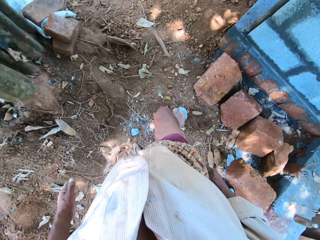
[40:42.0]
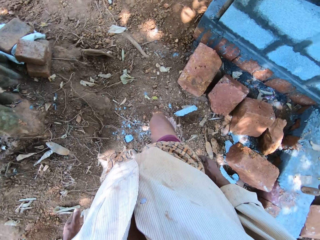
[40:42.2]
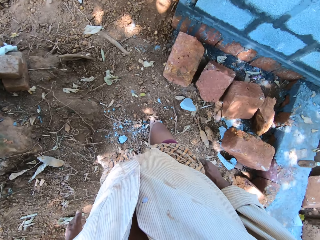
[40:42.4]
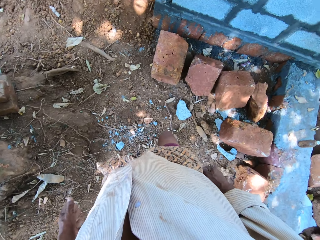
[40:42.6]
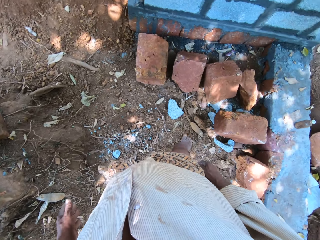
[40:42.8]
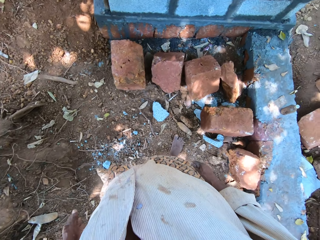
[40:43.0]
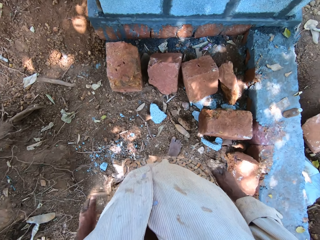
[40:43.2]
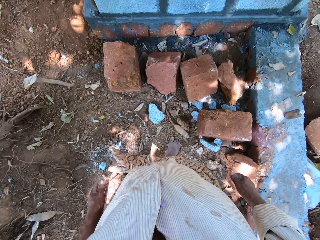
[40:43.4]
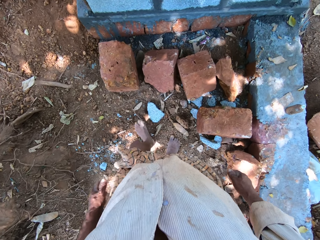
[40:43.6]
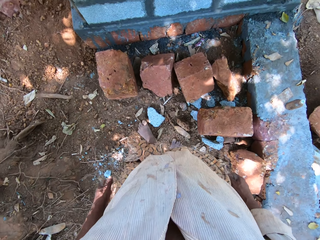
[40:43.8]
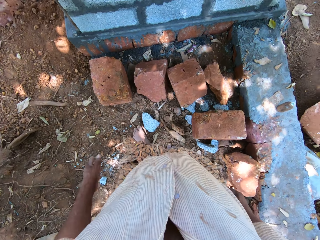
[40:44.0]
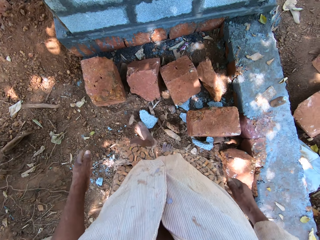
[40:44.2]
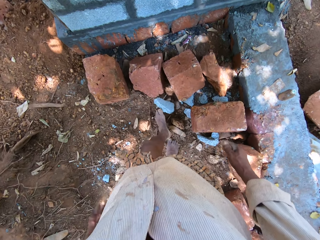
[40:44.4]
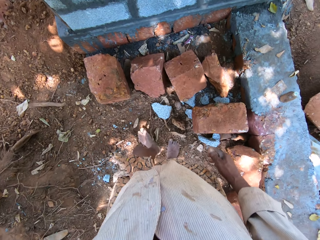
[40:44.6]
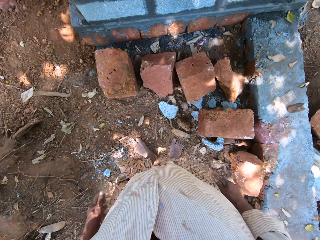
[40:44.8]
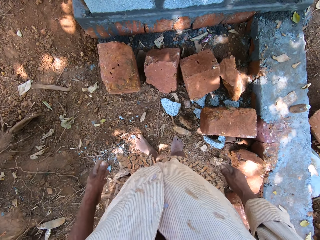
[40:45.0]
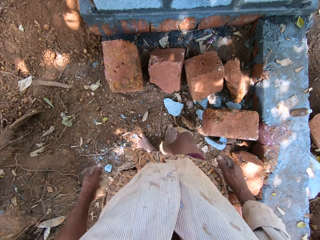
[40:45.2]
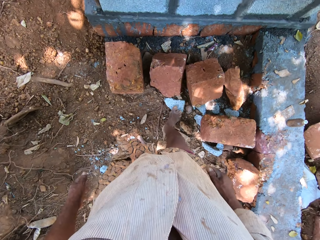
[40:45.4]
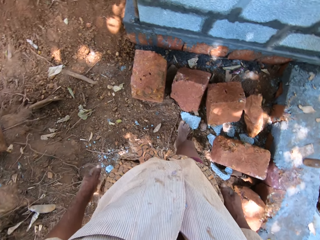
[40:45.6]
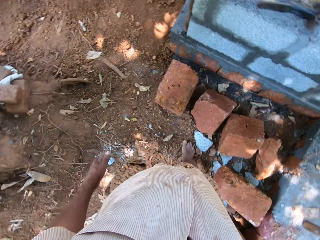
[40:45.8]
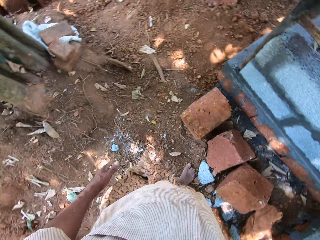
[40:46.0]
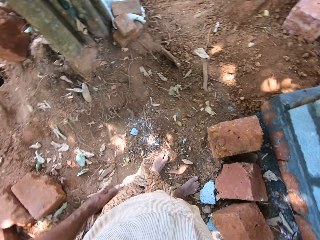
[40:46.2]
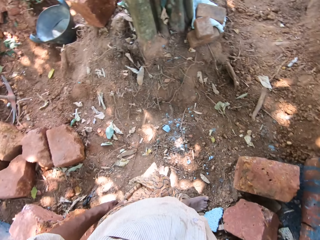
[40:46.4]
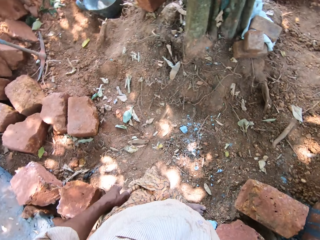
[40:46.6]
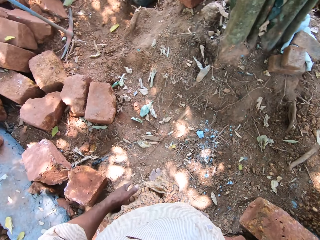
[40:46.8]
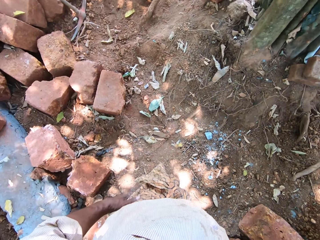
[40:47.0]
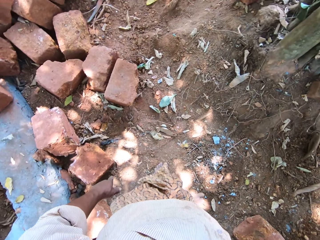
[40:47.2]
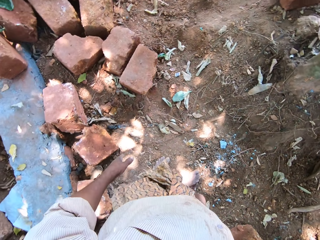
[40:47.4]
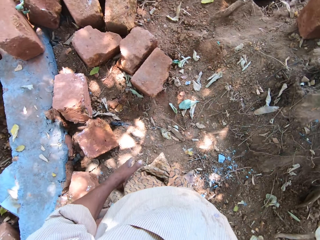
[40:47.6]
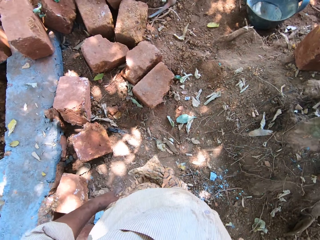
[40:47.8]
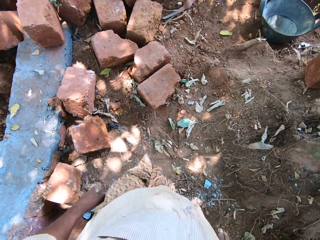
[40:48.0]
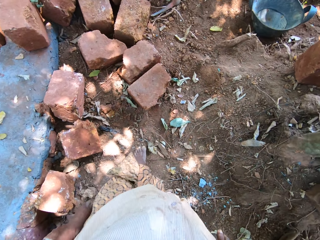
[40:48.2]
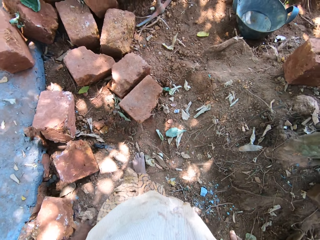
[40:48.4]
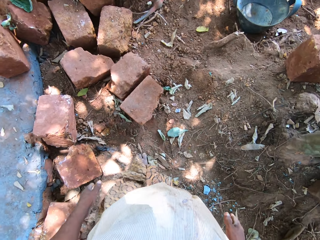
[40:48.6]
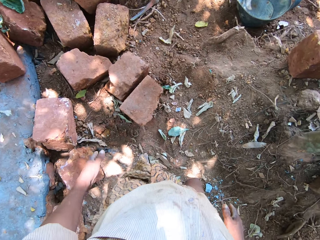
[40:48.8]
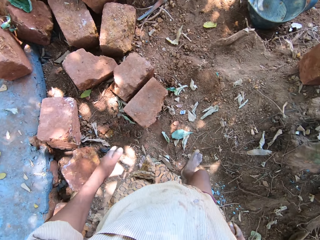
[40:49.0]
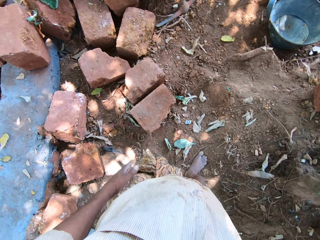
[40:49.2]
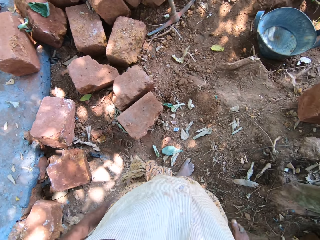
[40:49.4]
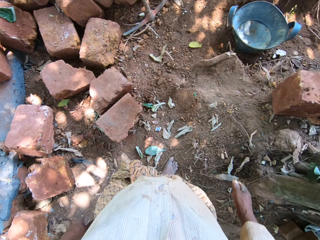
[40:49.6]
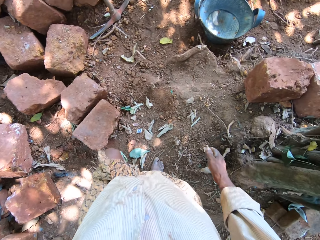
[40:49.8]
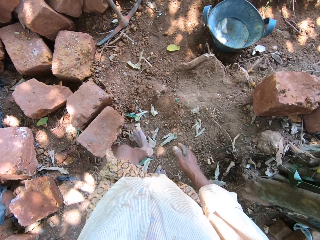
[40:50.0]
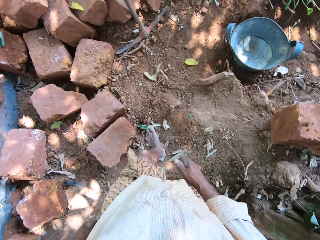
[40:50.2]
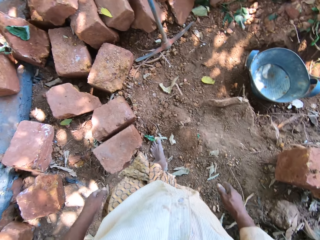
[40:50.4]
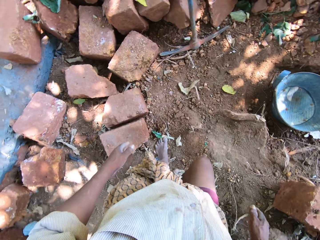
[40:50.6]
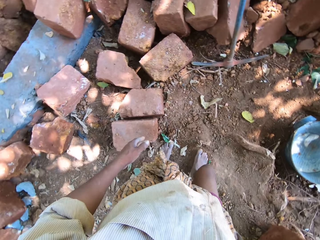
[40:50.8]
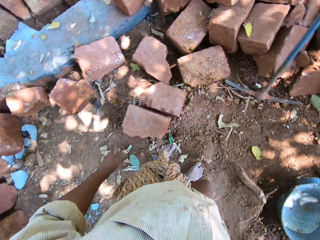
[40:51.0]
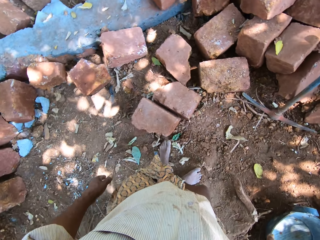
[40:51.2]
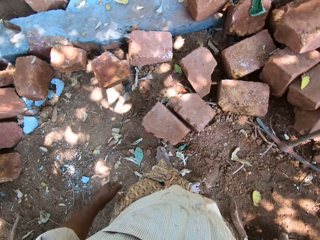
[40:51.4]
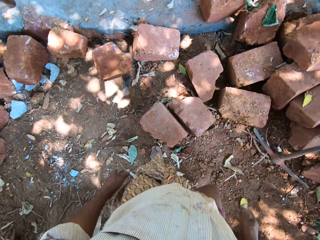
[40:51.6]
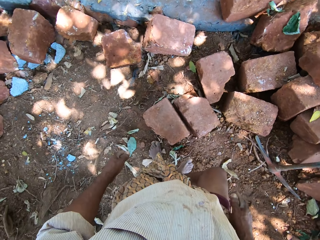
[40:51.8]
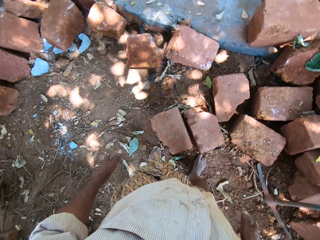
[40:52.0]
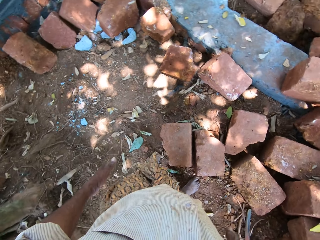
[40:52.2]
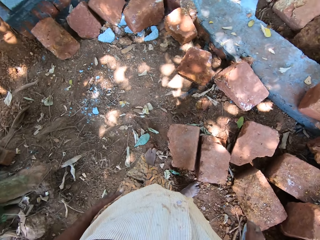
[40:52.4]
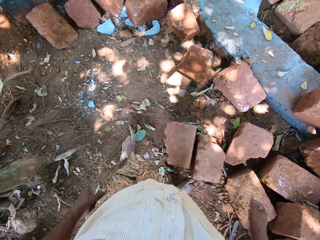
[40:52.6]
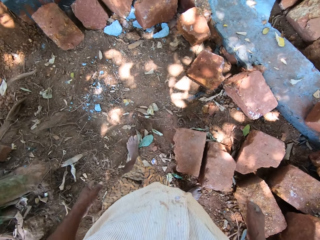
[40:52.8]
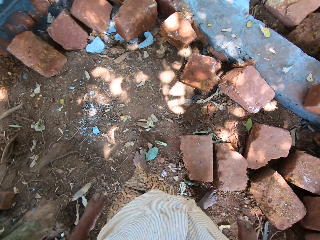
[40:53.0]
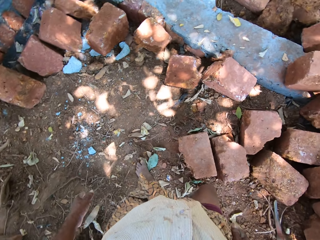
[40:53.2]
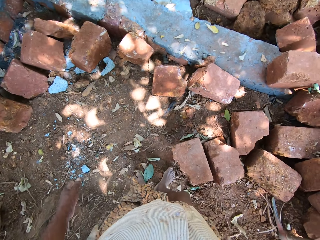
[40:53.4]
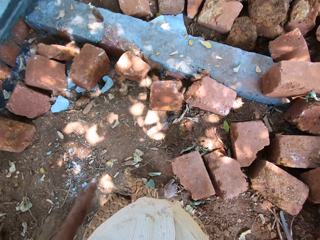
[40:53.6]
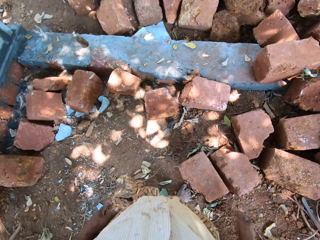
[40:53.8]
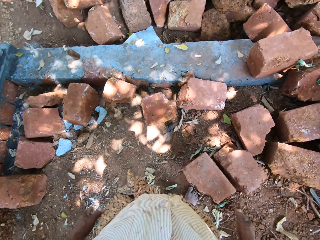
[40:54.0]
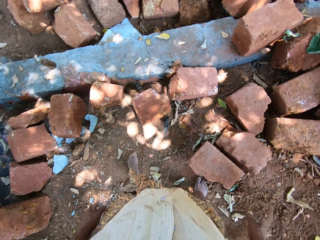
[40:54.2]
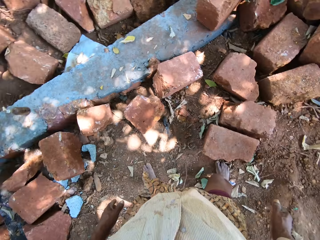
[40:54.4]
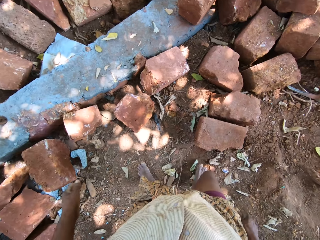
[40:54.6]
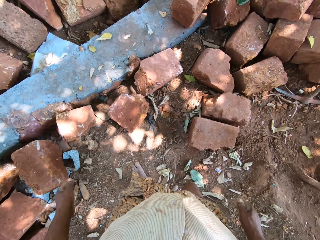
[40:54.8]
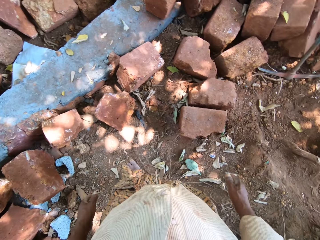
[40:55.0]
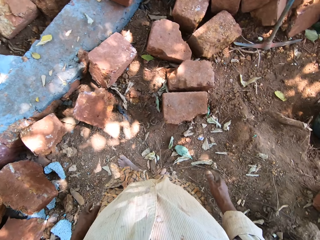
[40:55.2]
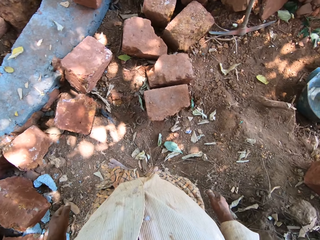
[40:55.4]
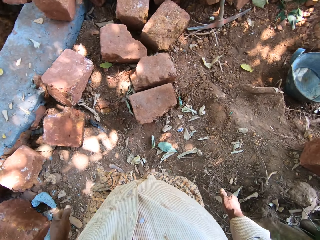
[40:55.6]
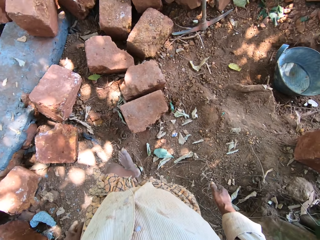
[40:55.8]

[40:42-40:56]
The camera wearer moves the concrete stone. They look around.

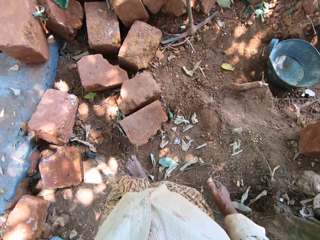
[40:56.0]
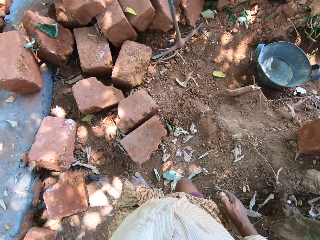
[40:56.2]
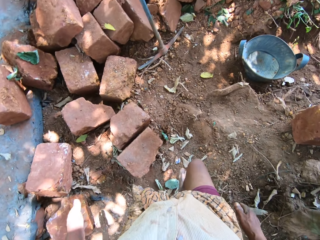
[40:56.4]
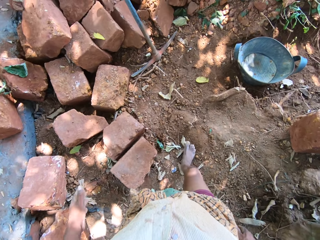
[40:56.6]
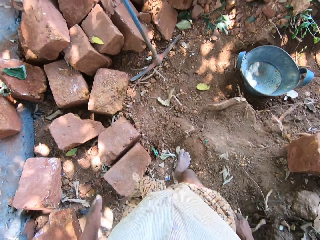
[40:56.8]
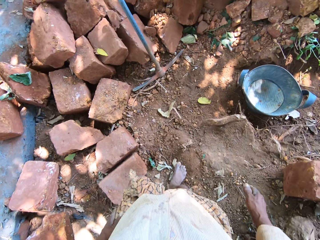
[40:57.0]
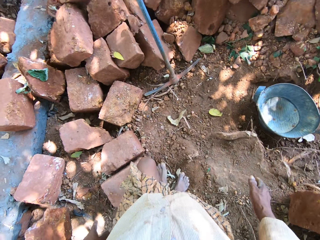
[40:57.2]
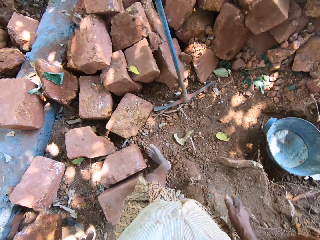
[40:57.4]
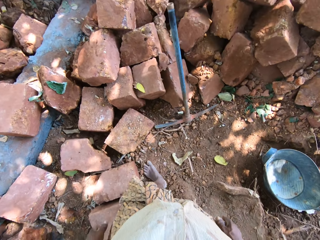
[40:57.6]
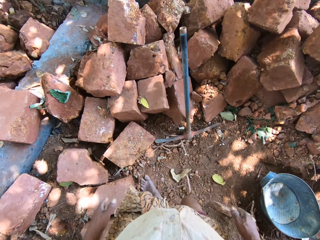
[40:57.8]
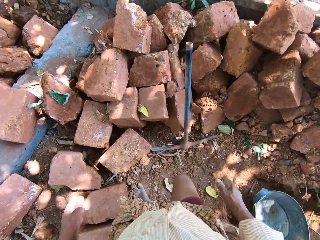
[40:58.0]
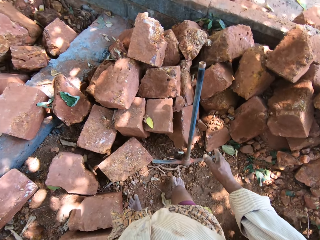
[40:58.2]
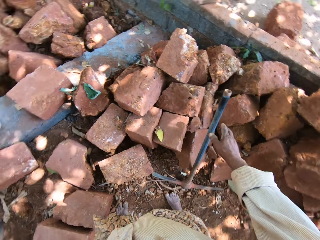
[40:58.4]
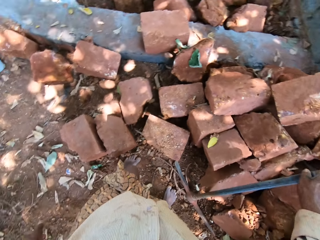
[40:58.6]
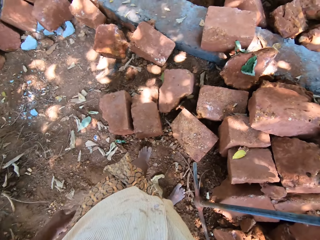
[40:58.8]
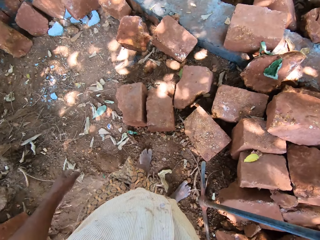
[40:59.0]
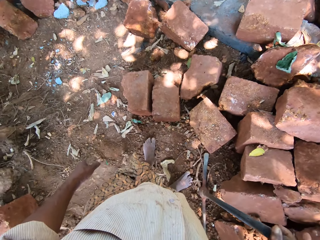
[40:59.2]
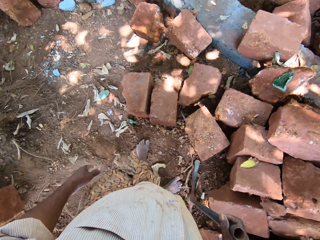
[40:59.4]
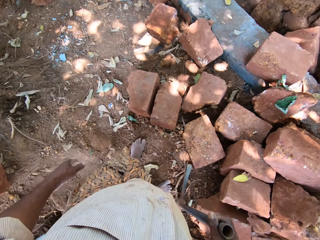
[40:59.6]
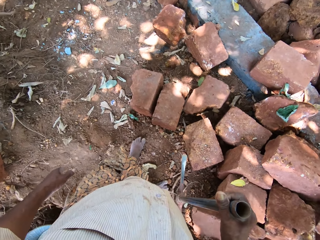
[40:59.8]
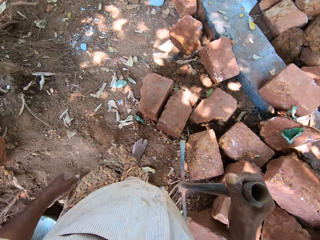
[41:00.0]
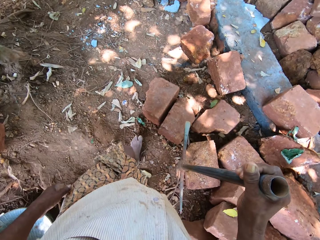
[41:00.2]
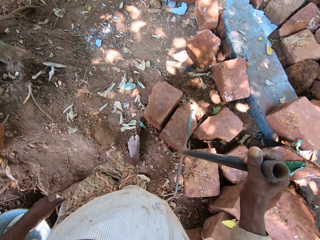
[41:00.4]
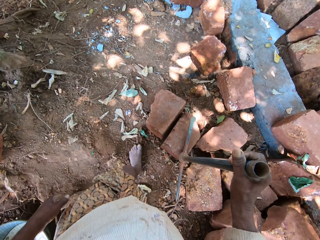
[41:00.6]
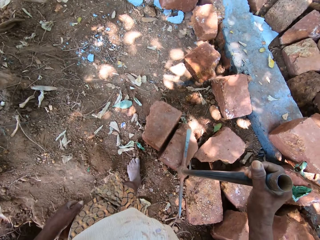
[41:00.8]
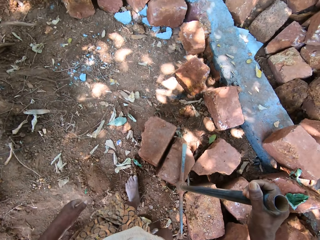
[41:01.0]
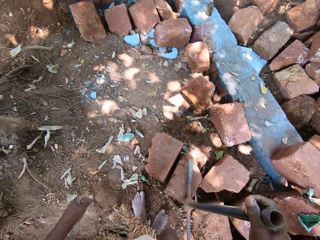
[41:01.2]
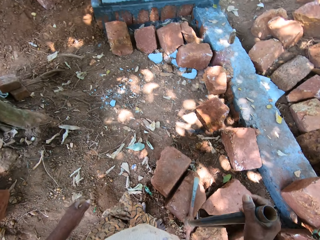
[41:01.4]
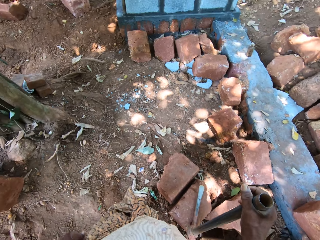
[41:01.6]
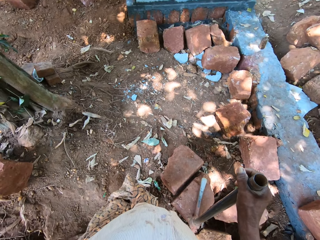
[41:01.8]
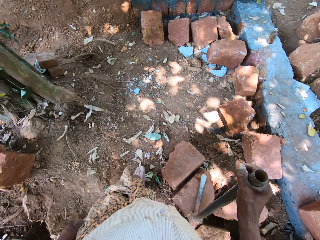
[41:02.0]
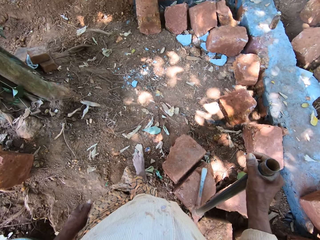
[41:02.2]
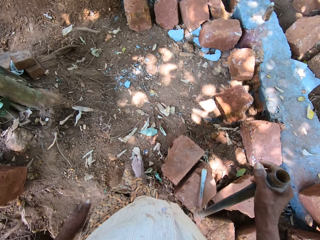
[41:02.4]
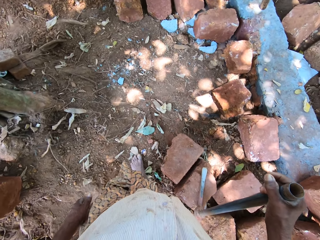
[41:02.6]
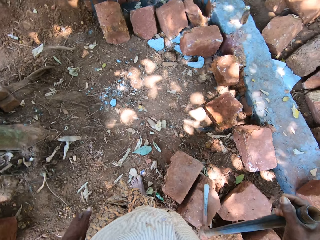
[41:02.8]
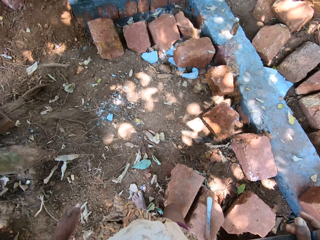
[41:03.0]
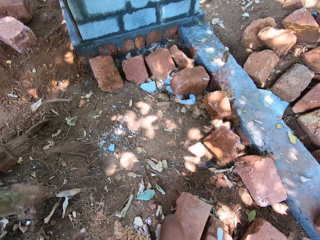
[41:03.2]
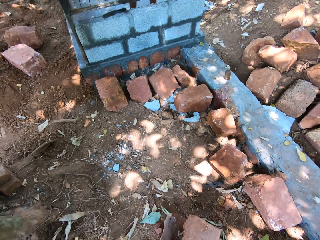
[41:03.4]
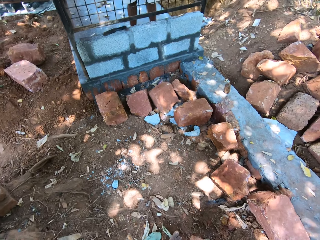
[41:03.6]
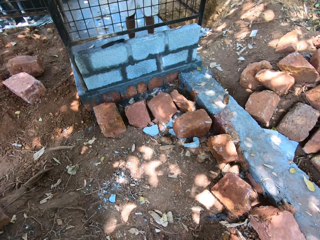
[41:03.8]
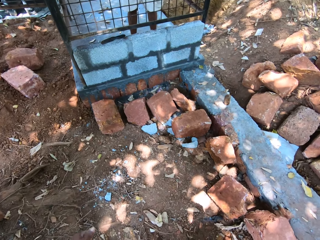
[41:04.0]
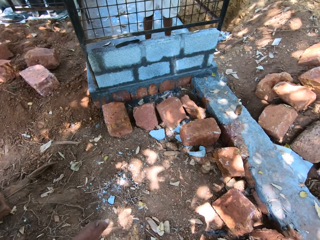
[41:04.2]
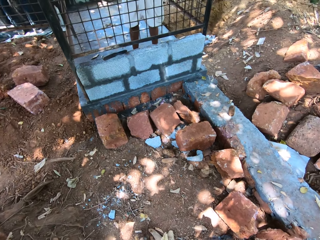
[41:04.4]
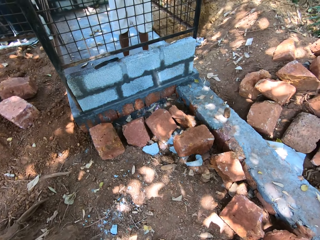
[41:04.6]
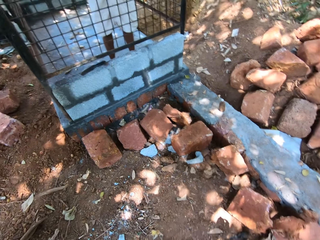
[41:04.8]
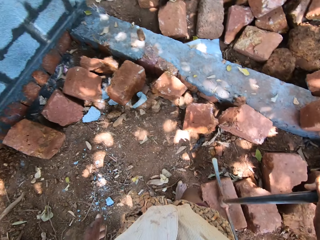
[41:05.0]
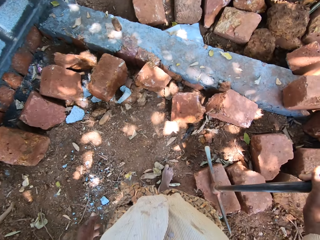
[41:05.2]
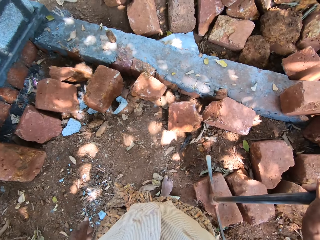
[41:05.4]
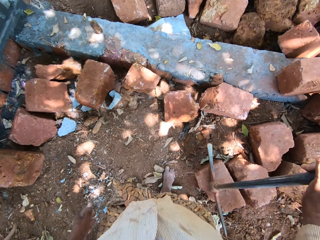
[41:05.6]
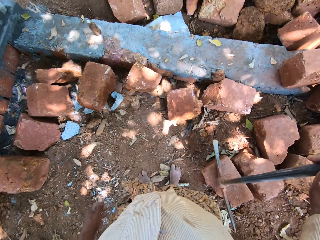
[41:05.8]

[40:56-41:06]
The camera wearer picks up a mattock or pickaxe from the ground with his right hand. He holds on to the pickaxe. He lifts the pickaxe. He drops the mattock in his right hand on a mud block on the ground.
